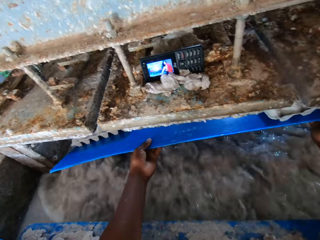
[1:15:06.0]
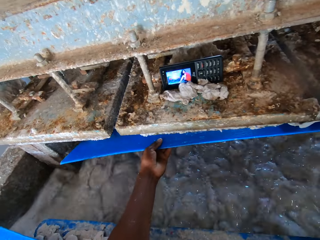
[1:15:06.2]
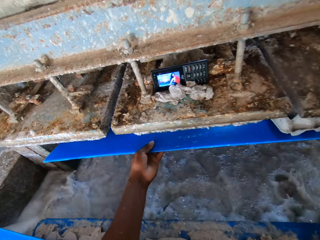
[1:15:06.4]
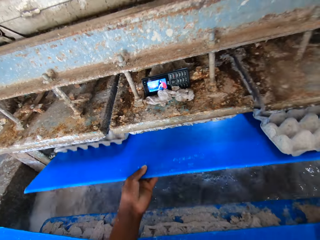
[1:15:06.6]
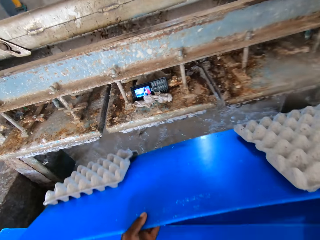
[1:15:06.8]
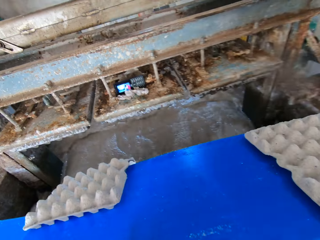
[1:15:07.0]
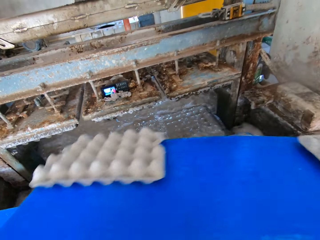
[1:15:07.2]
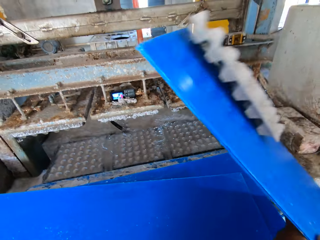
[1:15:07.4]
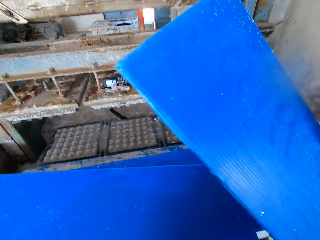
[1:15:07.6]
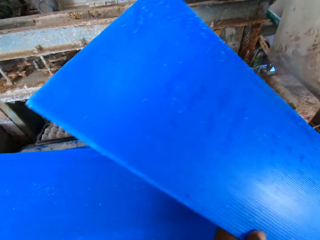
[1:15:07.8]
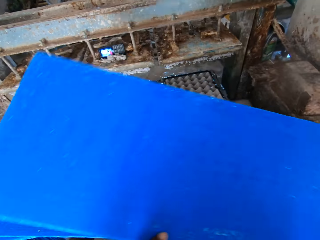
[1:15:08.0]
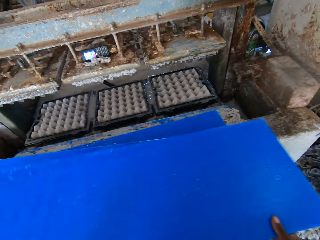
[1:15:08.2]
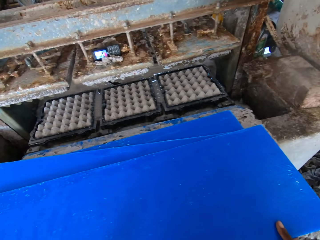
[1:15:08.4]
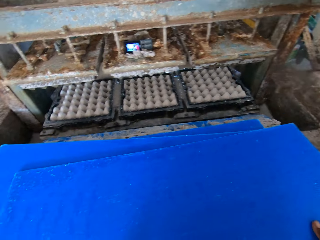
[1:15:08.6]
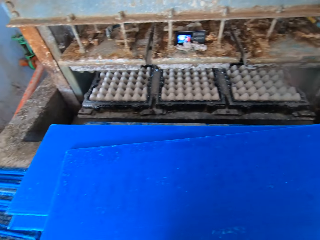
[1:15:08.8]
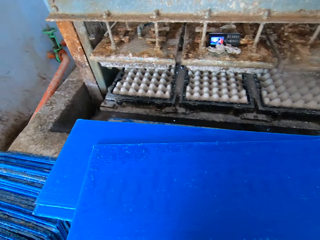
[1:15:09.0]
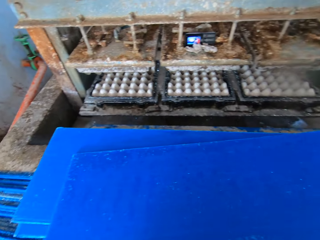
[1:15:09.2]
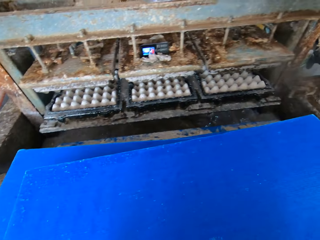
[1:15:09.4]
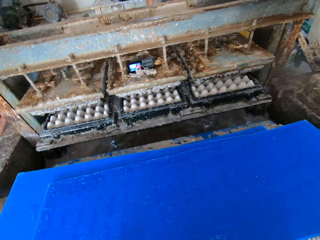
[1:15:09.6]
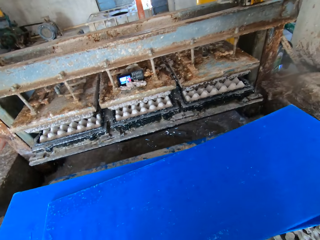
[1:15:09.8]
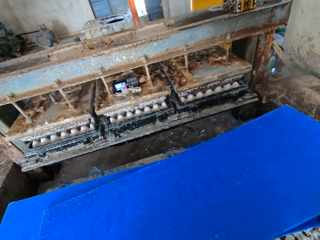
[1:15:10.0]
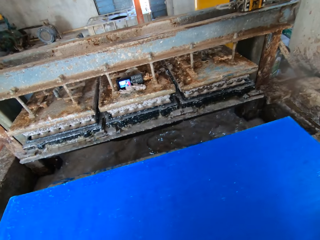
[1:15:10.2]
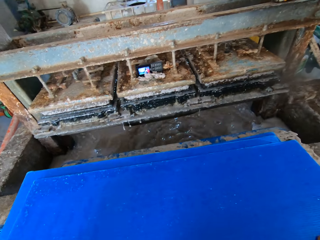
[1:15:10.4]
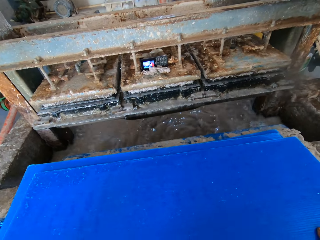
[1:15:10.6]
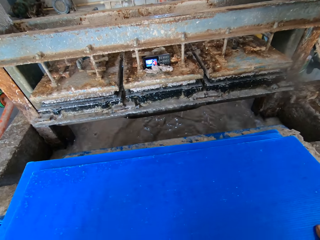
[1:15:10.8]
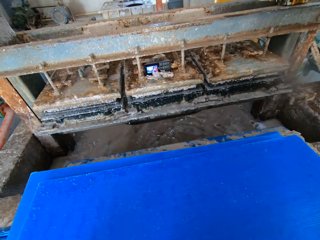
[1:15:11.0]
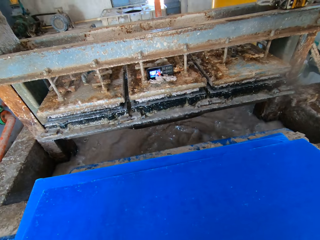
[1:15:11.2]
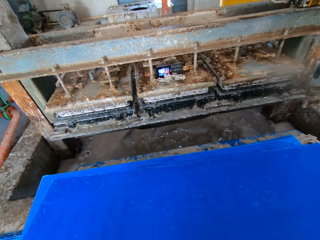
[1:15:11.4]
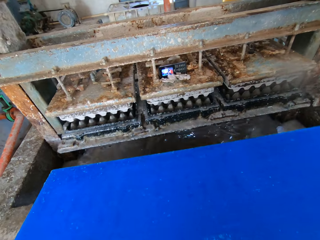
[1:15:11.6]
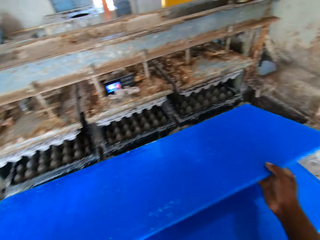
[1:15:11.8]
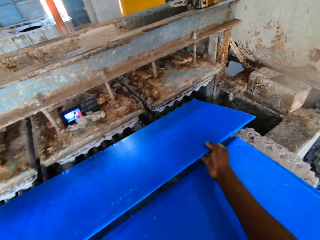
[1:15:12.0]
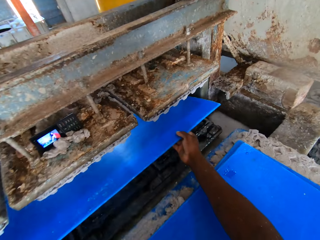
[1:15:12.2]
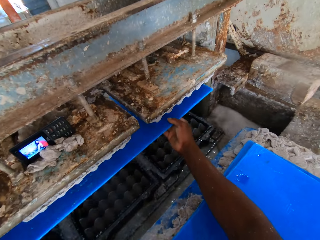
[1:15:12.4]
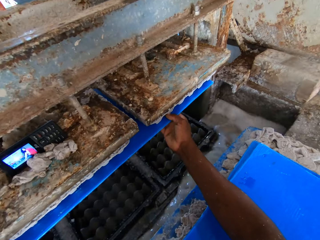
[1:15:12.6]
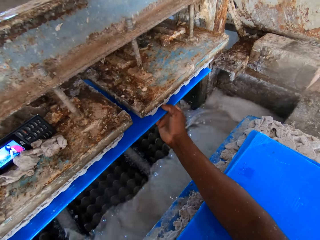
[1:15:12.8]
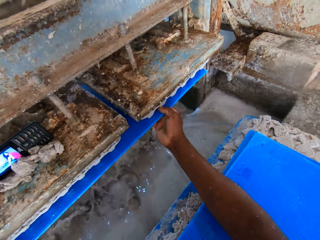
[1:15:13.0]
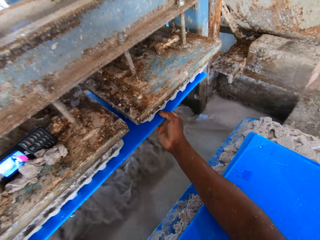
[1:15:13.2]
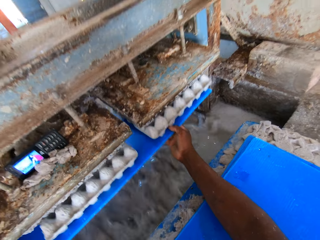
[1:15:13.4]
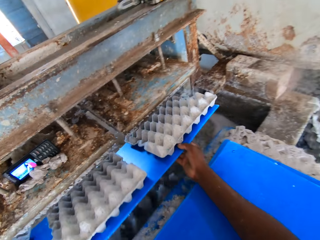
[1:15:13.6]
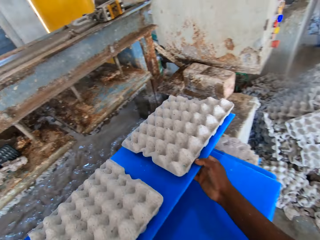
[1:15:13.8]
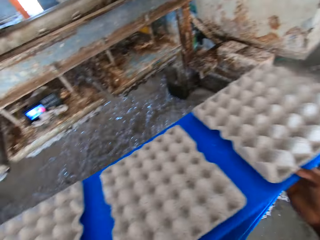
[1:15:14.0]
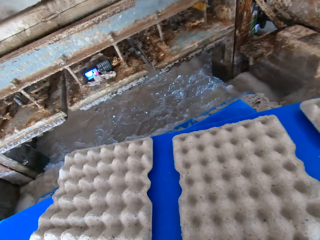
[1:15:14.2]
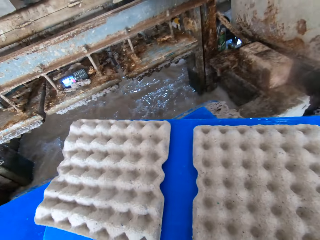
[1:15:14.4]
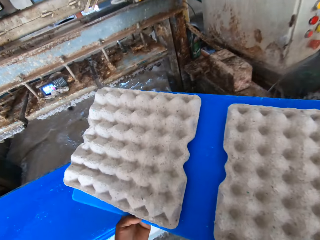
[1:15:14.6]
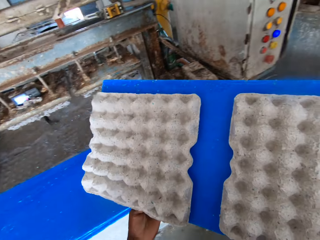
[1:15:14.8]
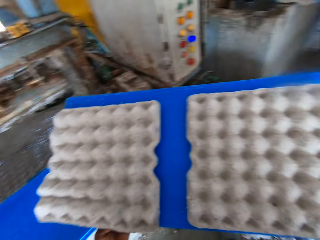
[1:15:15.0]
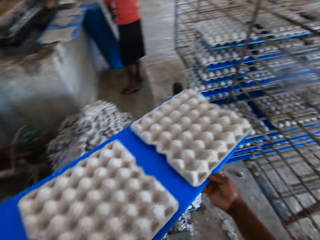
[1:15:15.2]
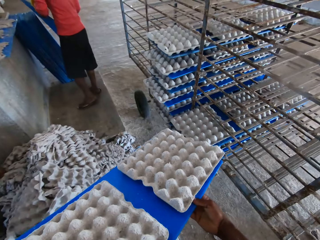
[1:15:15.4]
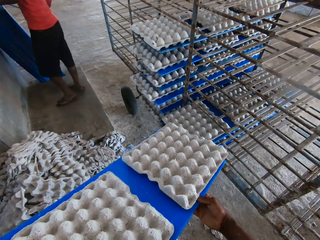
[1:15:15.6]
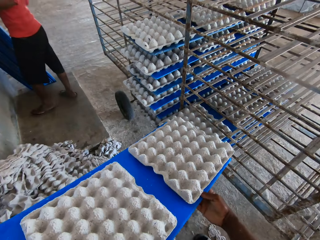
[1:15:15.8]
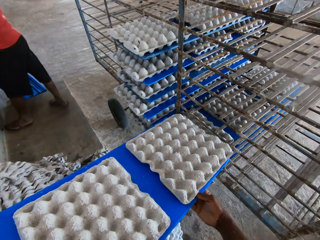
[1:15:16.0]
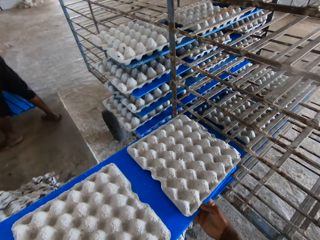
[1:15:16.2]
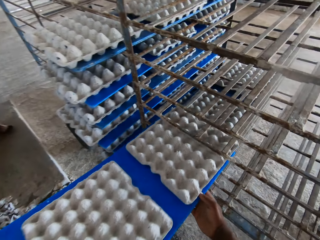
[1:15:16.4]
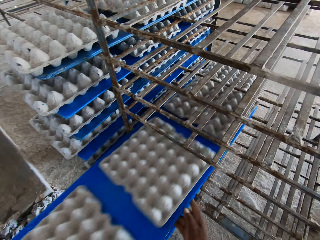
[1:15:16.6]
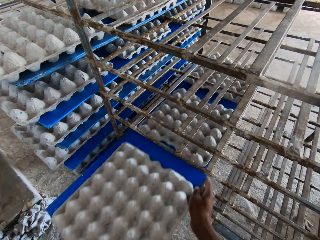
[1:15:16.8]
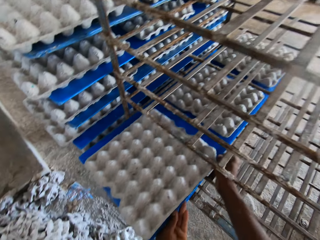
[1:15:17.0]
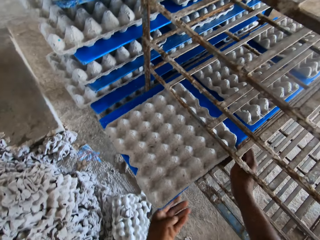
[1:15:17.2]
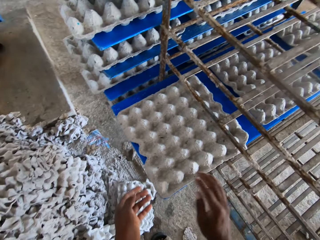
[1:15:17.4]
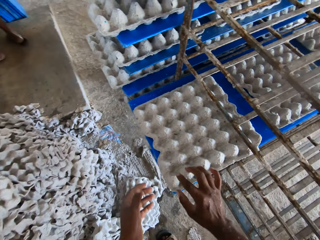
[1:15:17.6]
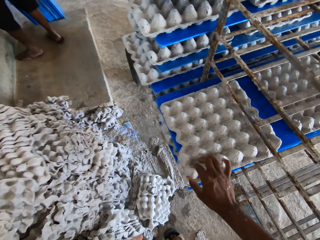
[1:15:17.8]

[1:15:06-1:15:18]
The camera wearer places the blue tray or board under the egg tray making machine with his hands. He removes the board from the machine. He pours the egg trays on the blue tray on the floor with his hands. He drops the blue tray on the blue trays on the egg tray making machine with his hands. He places the blue tray under the egg tray making machine with his hands. He removes the board from the machine. A man lifts the blue tray from the floor with his hands. The camera wearer inserts the blue tray of egg trays in the trolley with his hands.

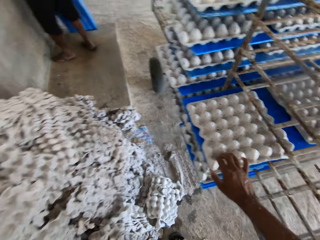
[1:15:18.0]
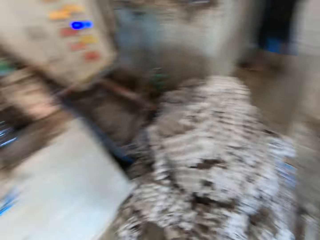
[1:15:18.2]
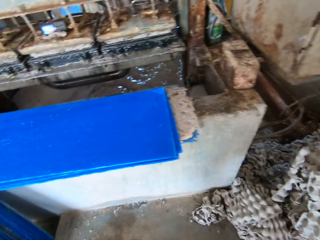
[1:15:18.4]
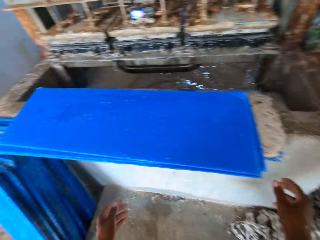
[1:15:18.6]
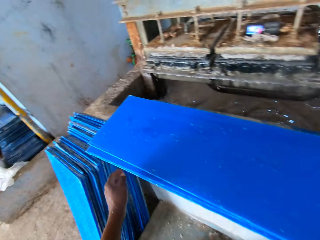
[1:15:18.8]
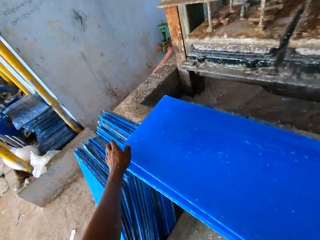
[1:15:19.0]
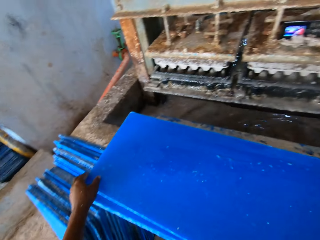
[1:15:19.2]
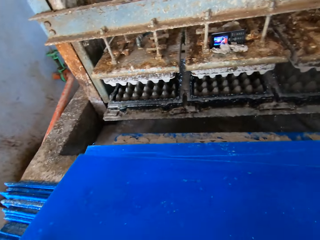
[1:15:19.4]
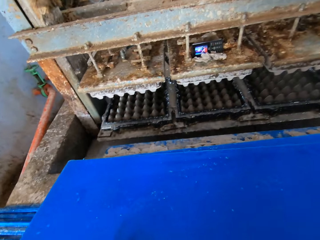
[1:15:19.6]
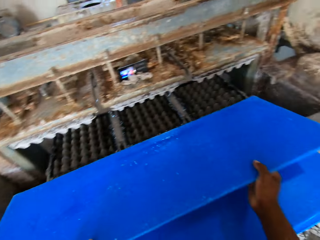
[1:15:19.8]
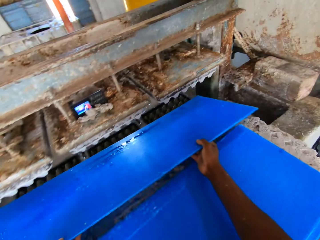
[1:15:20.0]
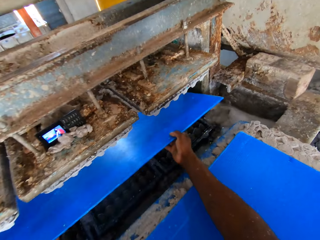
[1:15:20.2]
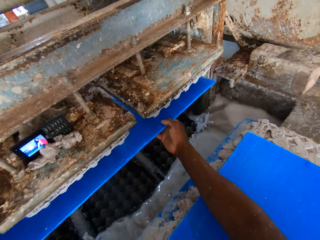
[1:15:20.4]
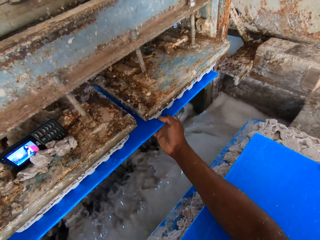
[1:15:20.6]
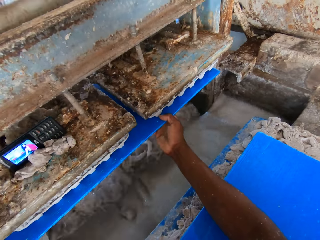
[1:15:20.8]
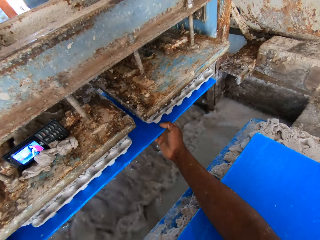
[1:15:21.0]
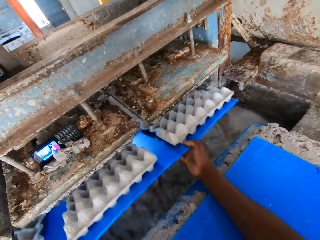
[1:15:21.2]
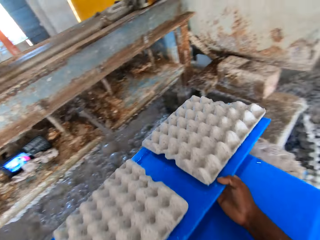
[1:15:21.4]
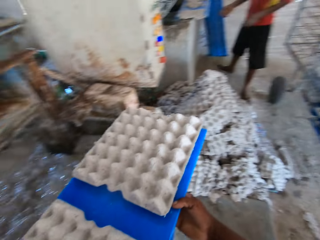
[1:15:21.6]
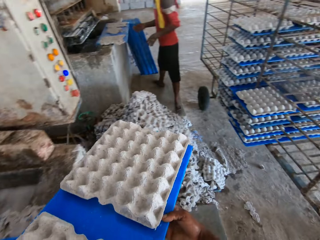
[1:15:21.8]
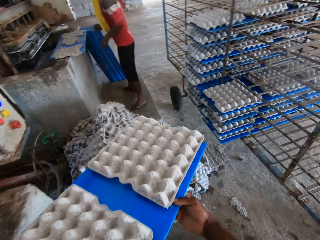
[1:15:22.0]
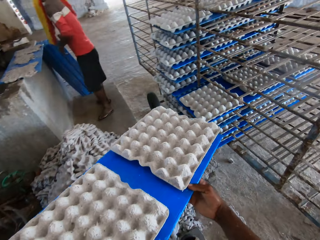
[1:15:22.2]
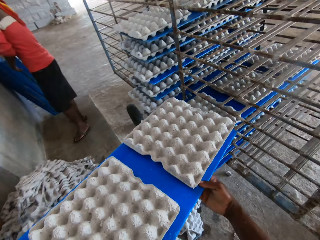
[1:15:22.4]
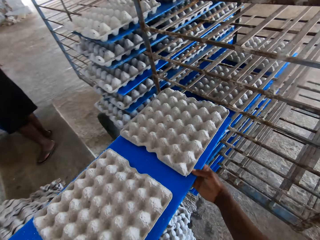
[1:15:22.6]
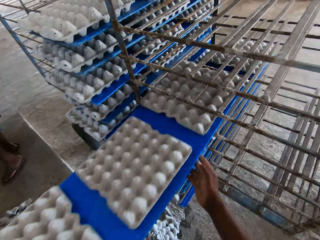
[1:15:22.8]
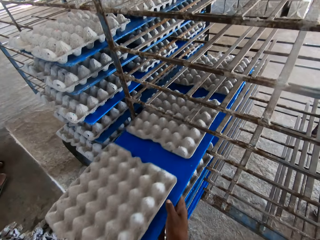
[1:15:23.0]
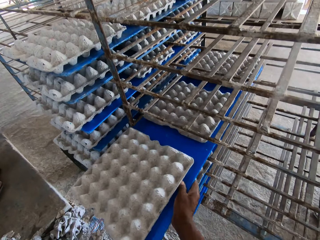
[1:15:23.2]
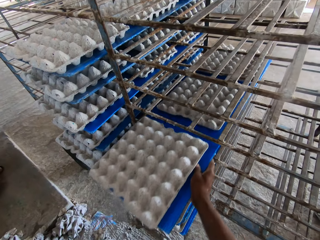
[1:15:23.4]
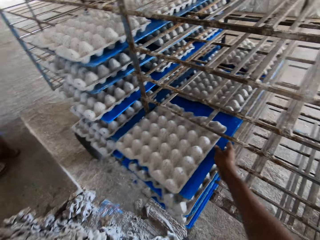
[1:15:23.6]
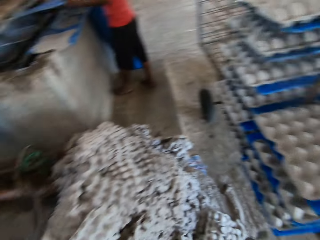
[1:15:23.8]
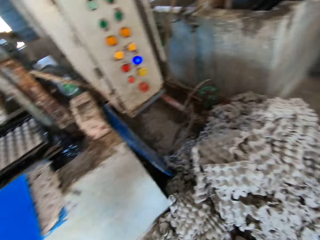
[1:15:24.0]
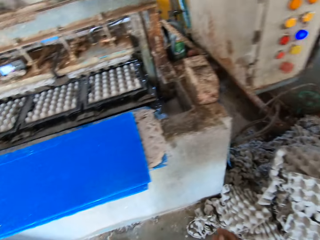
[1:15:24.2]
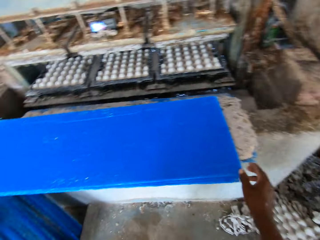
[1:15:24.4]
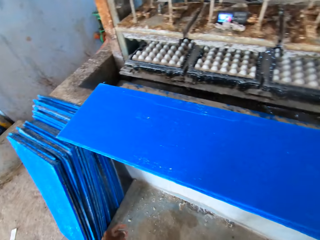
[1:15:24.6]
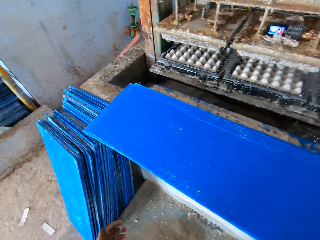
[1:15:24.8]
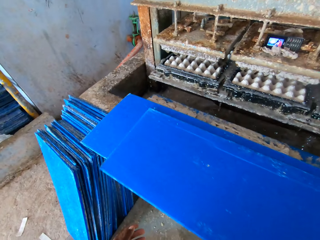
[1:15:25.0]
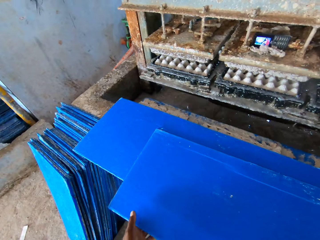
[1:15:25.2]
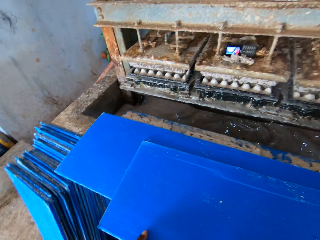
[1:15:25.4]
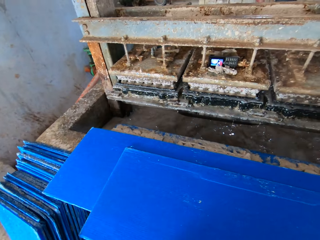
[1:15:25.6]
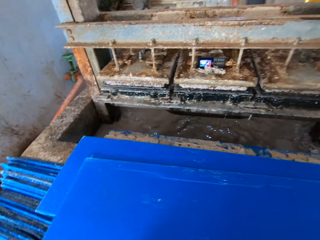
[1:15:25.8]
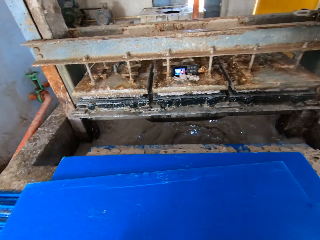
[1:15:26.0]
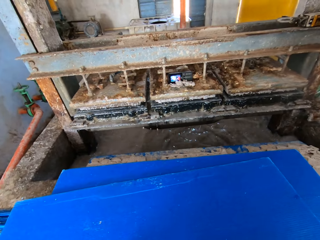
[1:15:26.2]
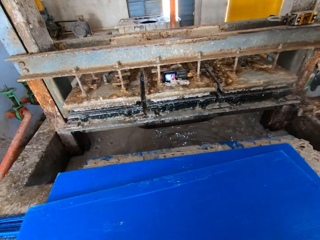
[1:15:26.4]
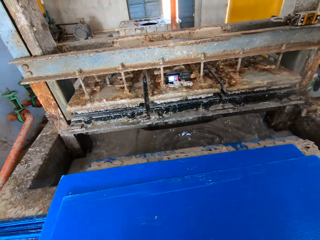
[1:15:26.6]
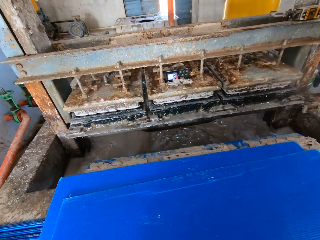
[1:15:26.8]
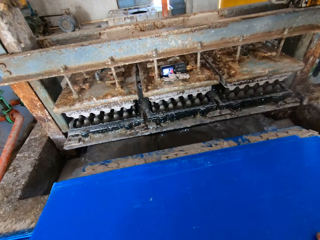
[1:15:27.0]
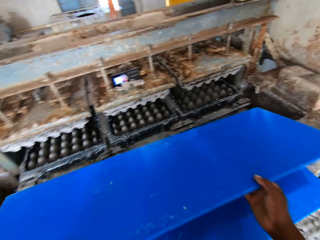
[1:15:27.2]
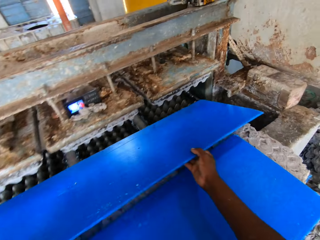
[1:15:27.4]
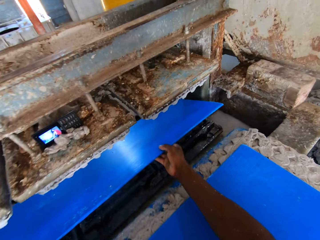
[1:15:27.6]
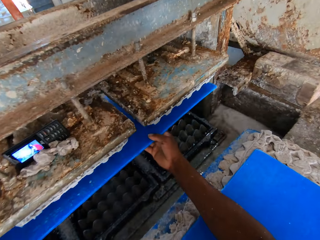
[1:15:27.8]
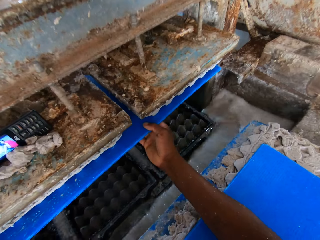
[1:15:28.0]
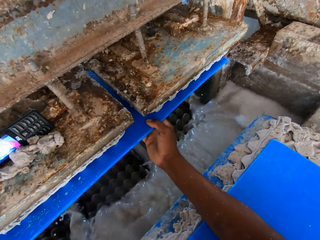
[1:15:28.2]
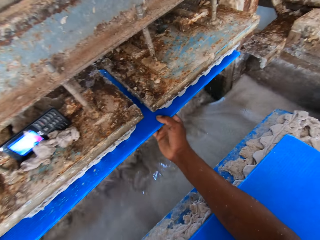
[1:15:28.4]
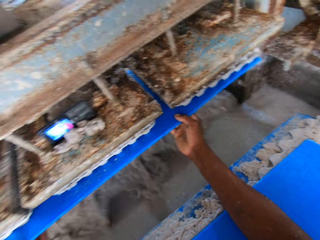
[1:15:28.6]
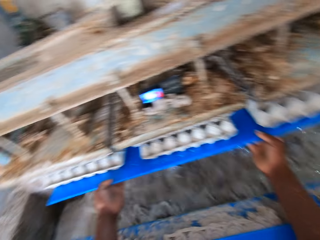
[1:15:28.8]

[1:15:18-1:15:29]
The camera wearer touches the egg tray on the blue tray or board with his right hand. He picks up the blue tray from the blue trays on the egg tray making machine with his hands. He places the blue tray under the egg tray making machine with his hands. He removes the board from the machine. A man touches the blue tray from the floor with his hands. The camera wearer inserts the blue tray of egg trays in the trolley with his hands. He picks up the blue tray from the blue trays on the egg tray making machine with his hands. He places the blue tray under the egg tray making machine with his hands.
